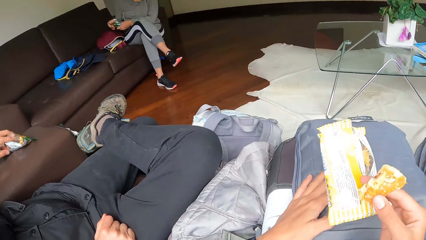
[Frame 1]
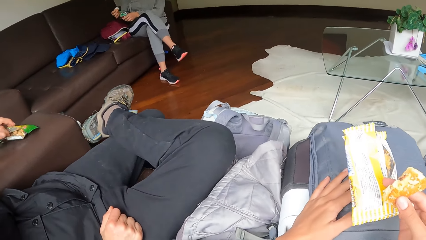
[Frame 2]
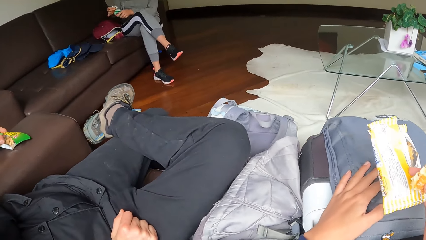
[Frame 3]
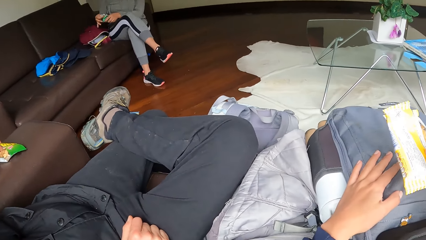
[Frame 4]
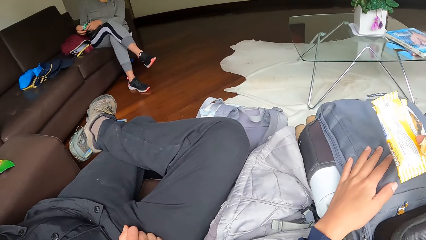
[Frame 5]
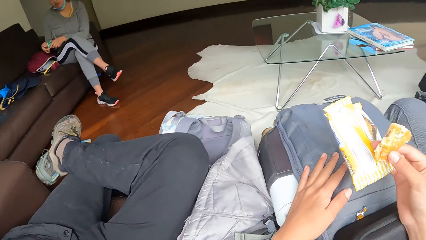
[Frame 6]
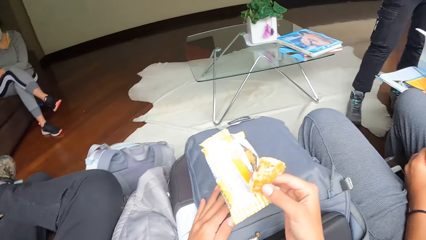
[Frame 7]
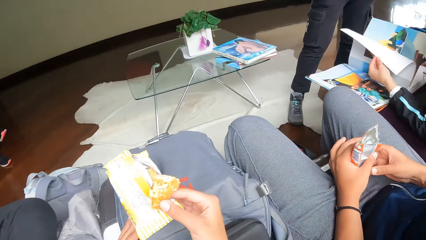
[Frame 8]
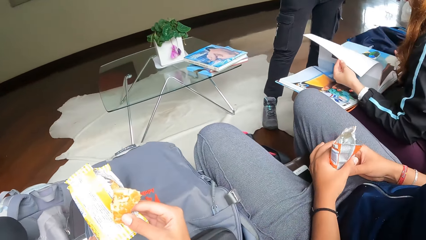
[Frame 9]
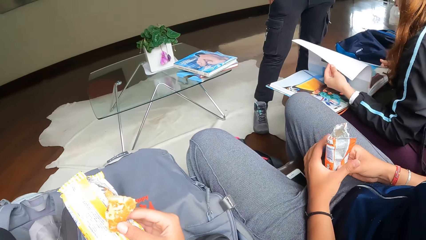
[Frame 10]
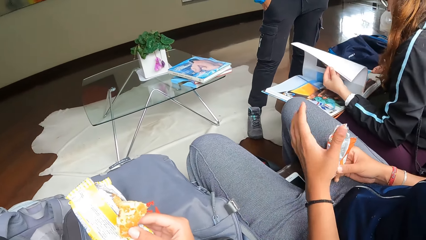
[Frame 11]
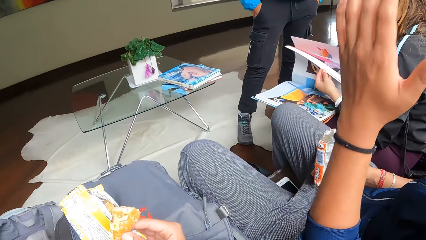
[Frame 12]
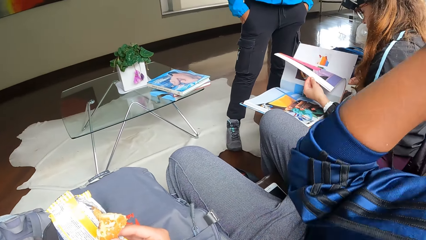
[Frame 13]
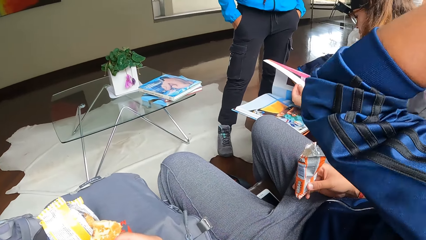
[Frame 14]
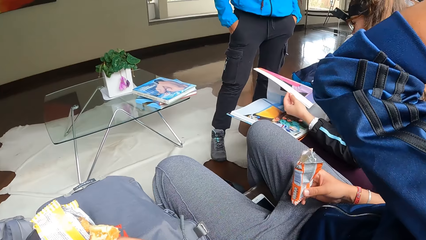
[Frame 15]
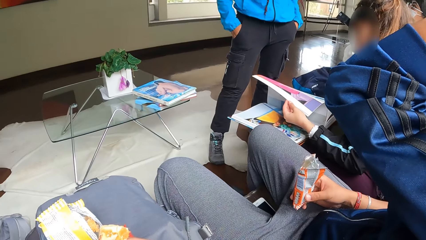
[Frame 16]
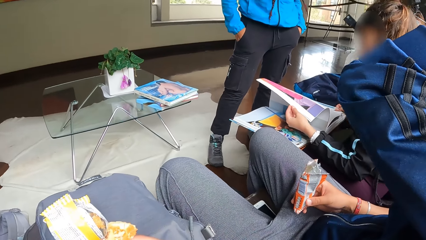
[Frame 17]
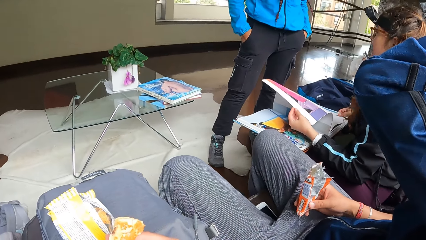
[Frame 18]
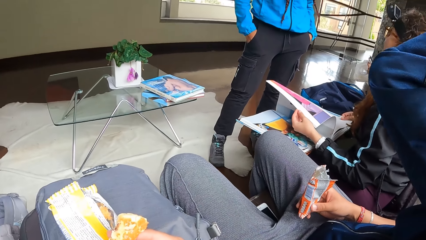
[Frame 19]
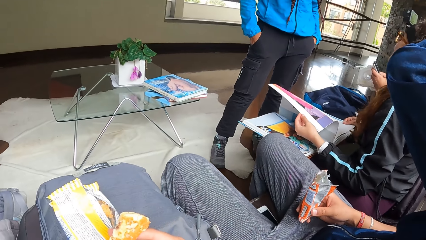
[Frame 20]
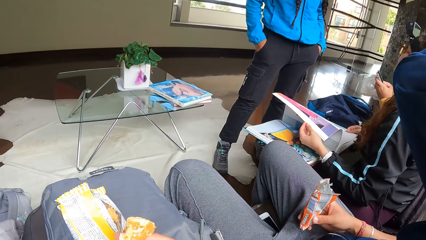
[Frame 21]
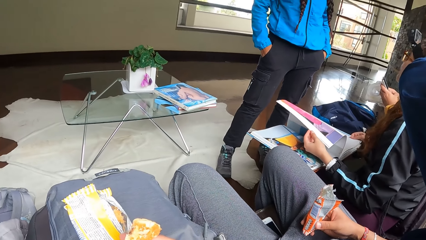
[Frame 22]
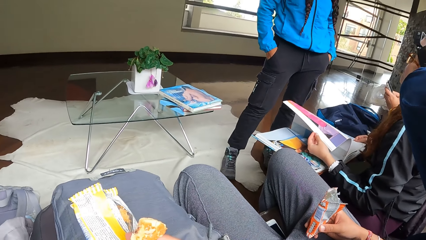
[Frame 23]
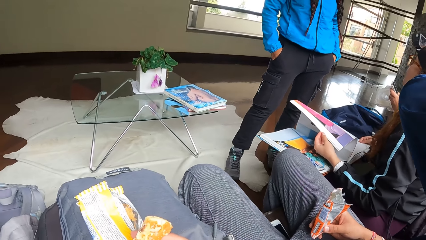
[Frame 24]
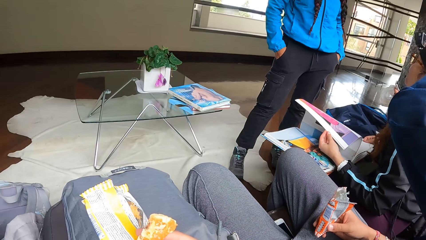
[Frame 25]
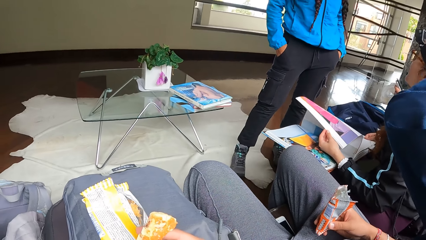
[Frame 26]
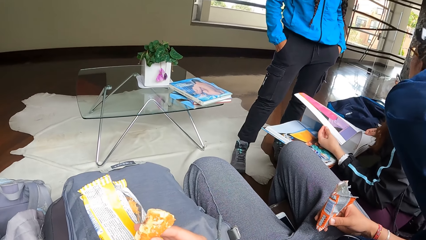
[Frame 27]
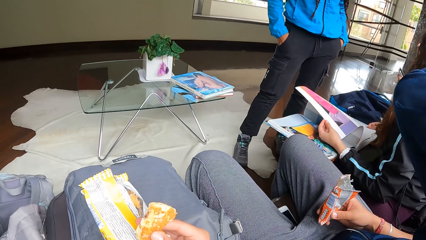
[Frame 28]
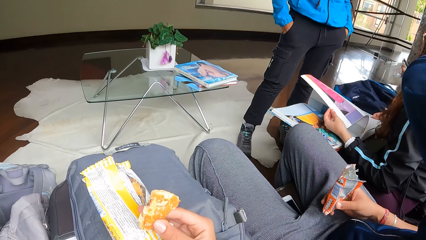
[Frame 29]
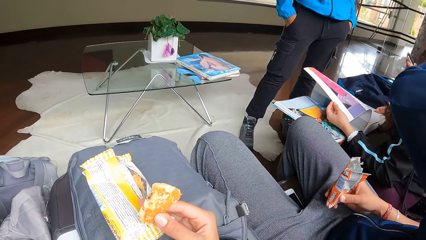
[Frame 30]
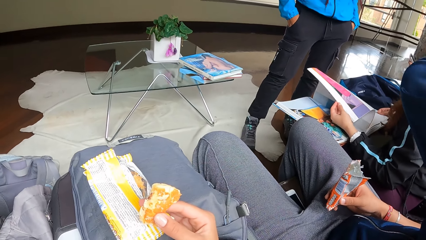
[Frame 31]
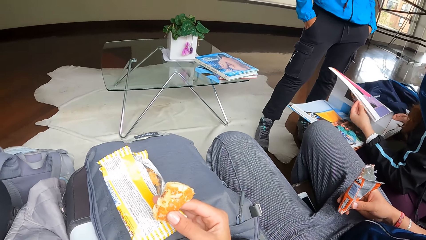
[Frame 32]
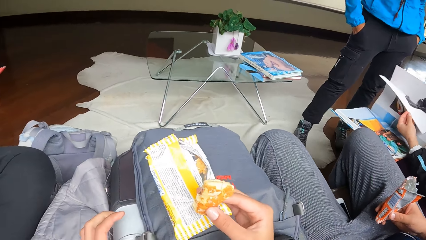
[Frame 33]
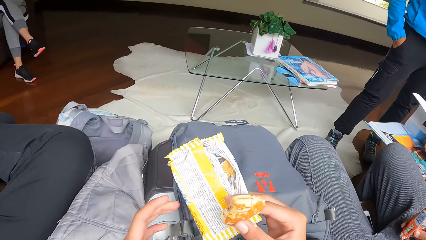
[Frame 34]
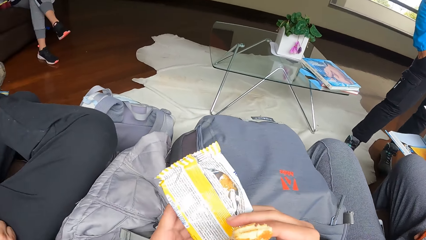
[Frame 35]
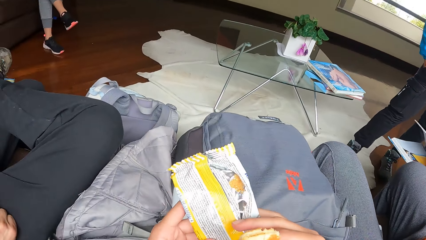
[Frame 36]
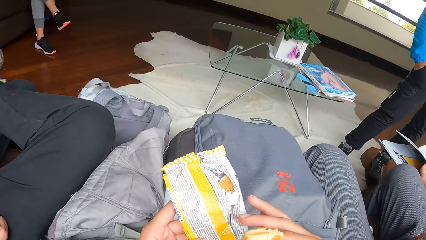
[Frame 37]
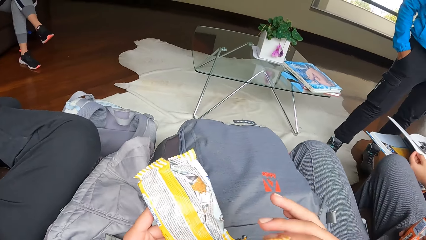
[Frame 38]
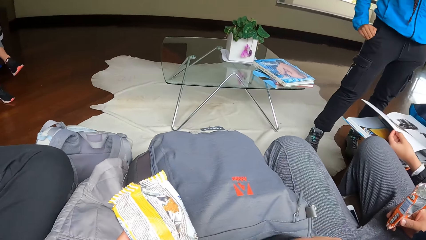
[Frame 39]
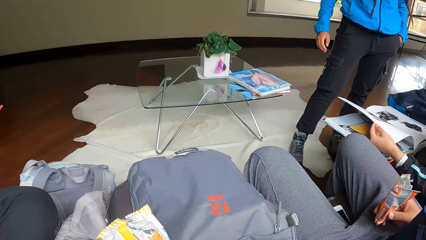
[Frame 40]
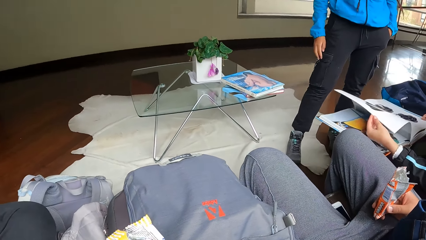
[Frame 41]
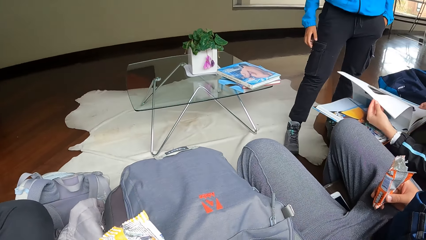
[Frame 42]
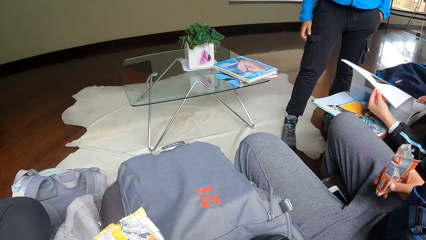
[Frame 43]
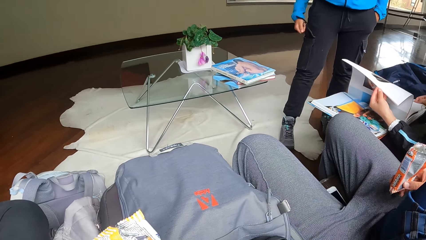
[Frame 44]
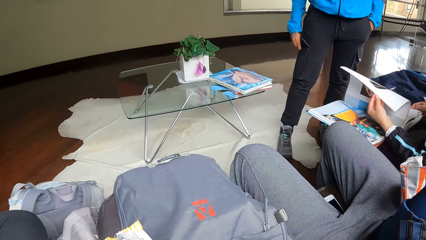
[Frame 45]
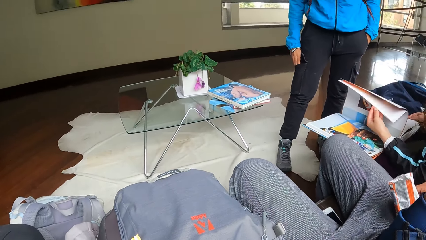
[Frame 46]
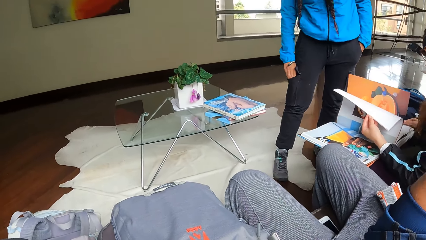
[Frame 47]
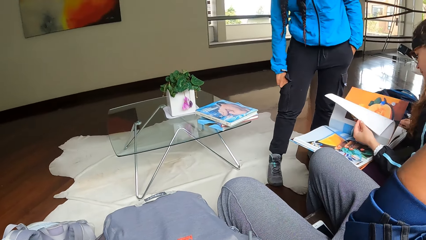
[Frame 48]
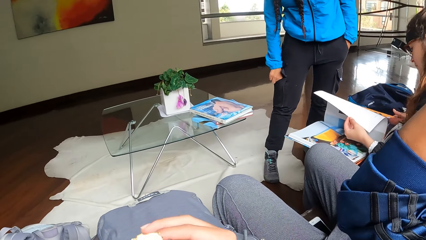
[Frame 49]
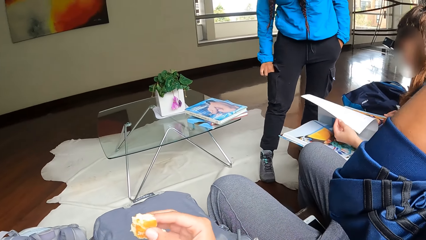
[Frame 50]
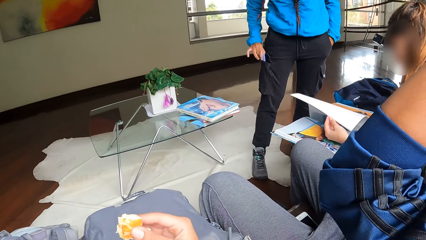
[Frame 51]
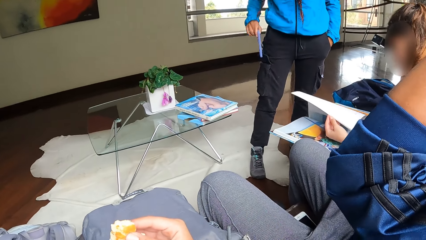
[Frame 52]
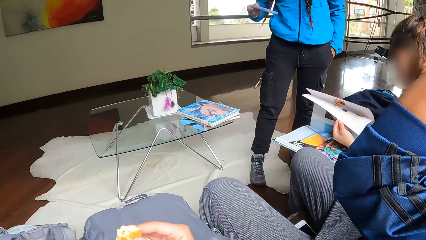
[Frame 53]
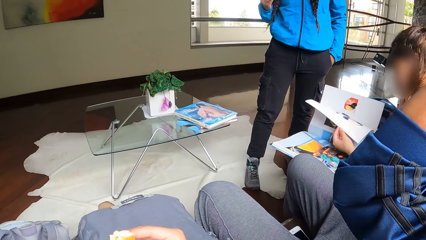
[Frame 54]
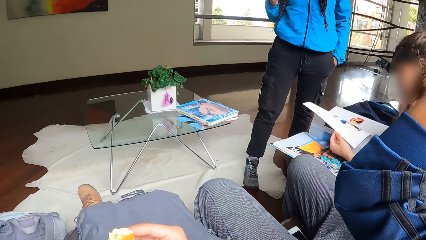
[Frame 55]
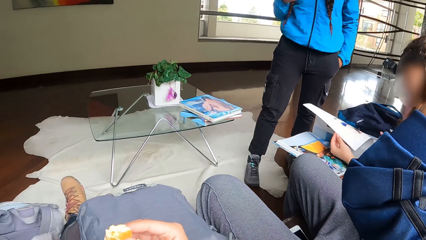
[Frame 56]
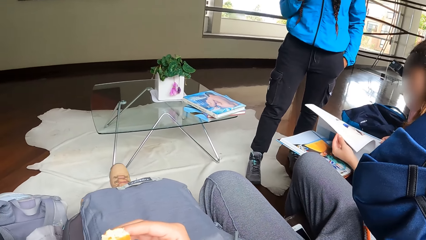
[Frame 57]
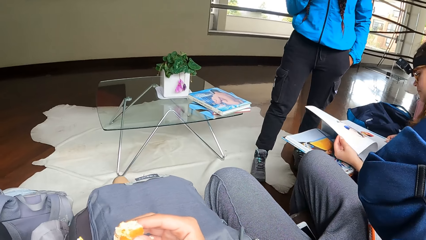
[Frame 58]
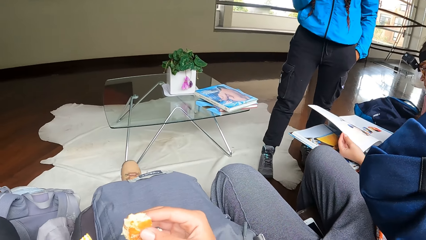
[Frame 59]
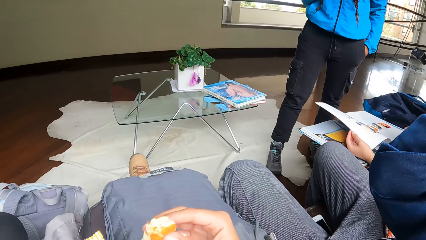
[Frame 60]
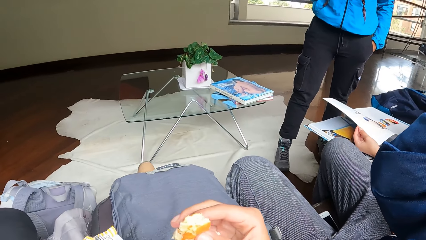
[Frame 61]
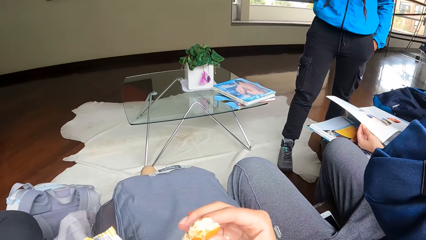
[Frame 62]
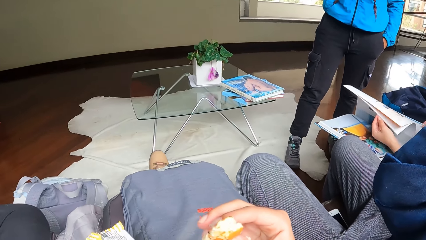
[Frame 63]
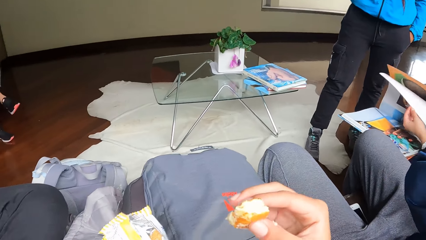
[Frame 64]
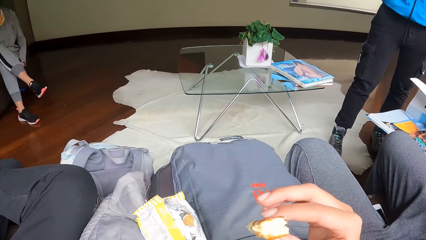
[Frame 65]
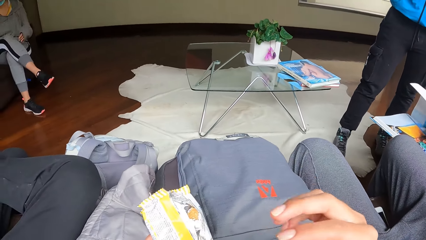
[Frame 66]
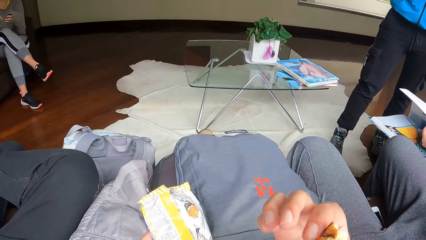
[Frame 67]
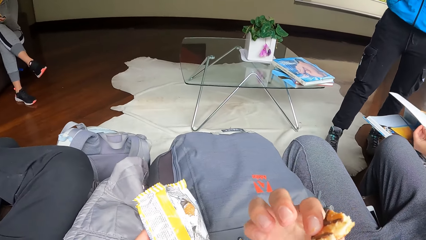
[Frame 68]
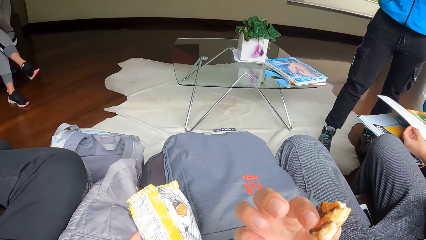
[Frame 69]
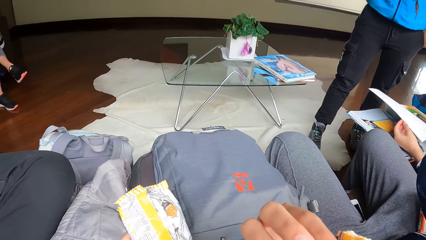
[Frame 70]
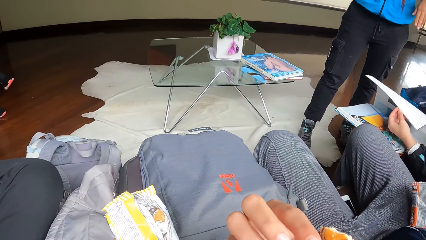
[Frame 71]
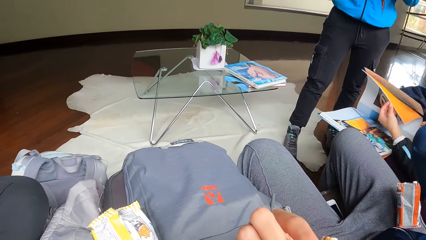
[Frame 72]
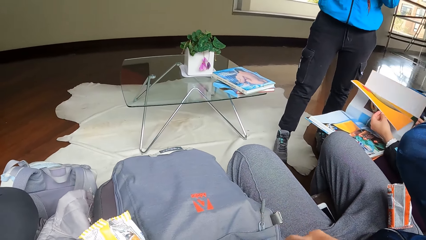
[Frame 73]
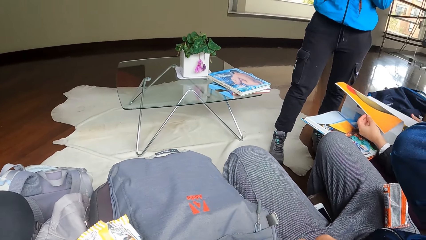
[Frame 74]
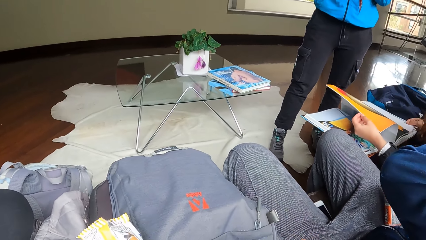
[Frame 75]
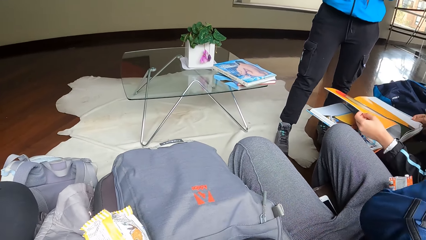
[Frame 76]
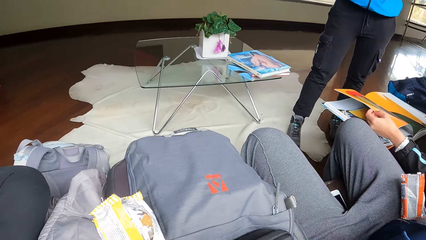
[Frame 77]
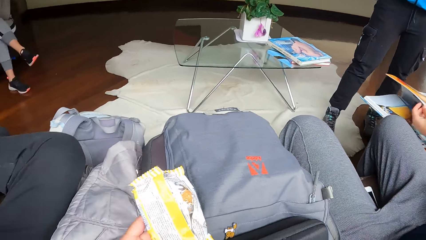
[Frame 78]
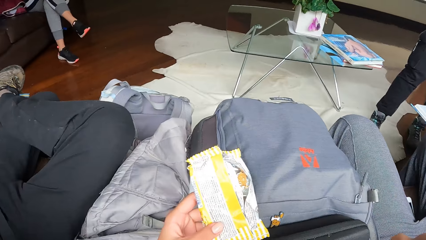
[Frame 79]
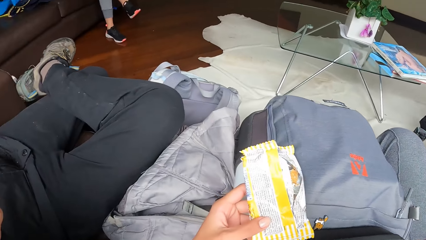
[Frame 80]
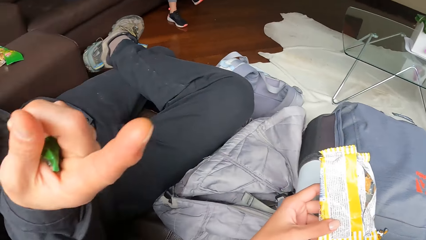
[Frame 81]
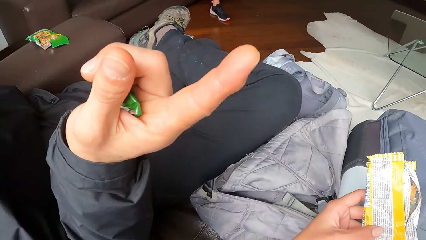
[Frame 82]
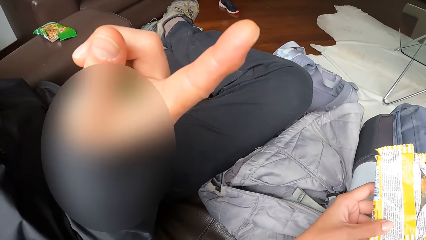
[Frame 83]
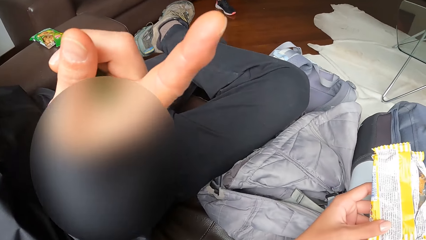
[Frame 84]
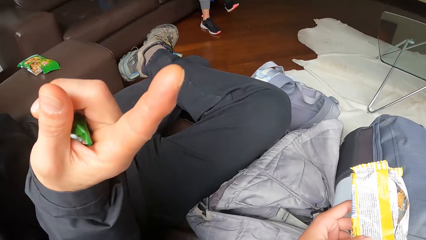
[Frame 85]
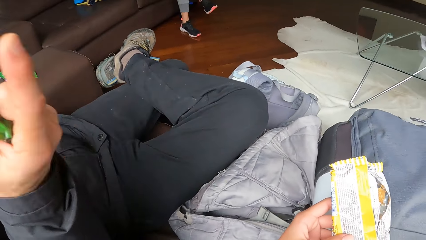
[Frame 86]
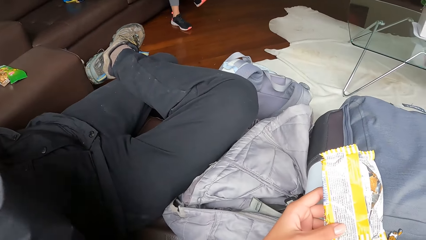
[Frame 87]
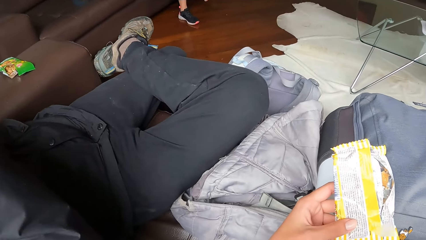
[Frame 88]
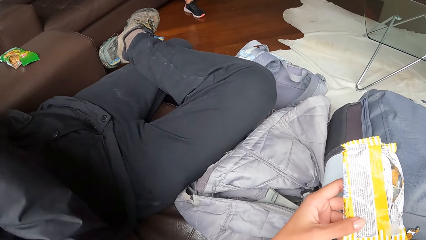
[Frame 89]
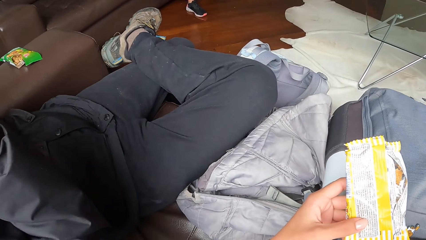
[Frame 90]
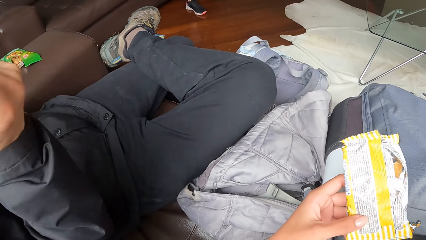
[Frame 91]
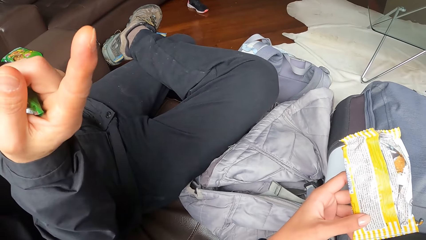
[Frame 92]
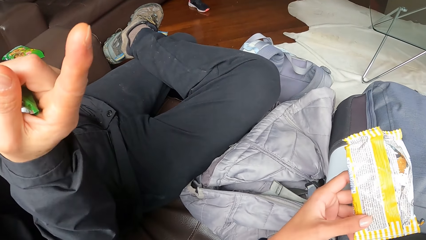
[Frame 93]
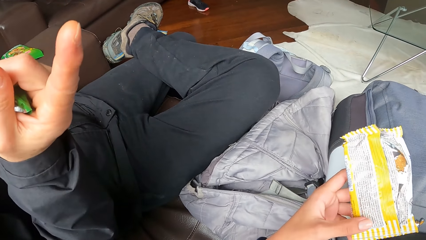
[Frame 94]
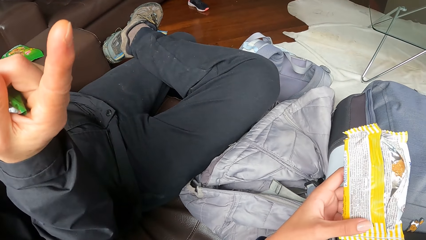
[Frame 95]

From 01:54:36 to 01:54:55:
The man touches his face with his left hand. The camera wearer eats a snack. The woman puts her right hand in her trouser pocket and takes out the phone from her trouser pocket with her right hand. Another man gesticulates with his right hand.
